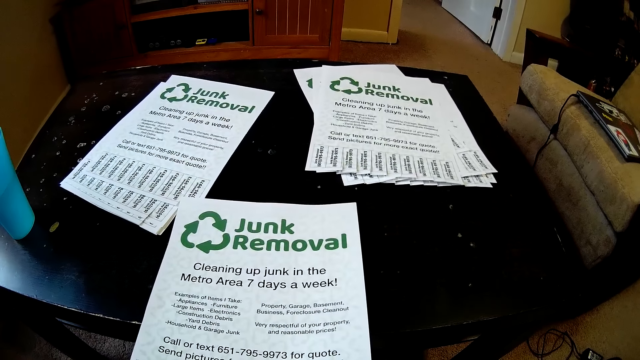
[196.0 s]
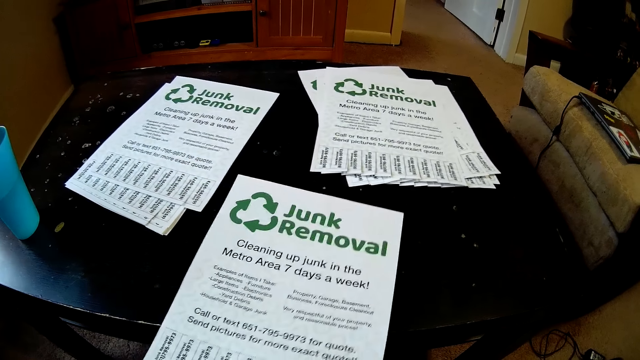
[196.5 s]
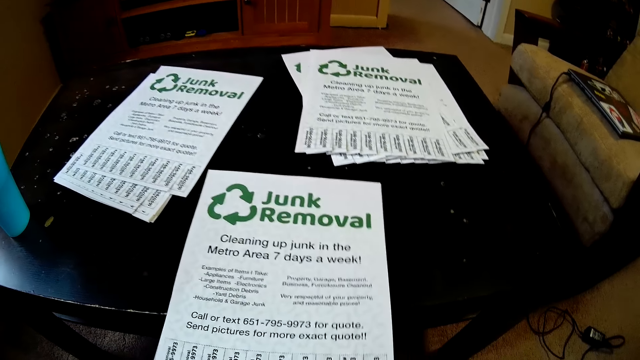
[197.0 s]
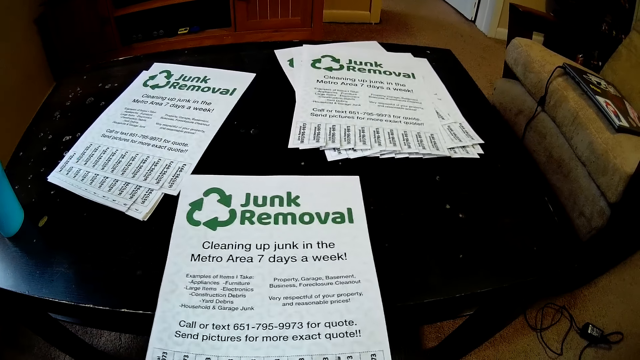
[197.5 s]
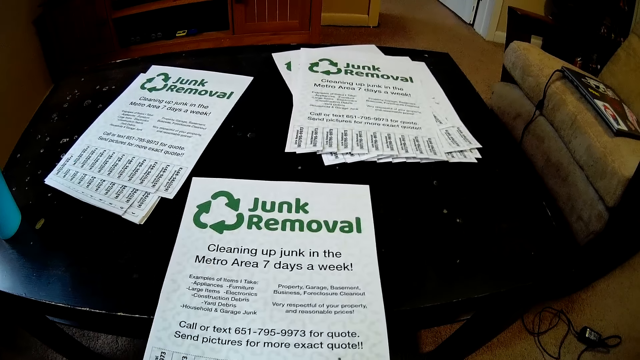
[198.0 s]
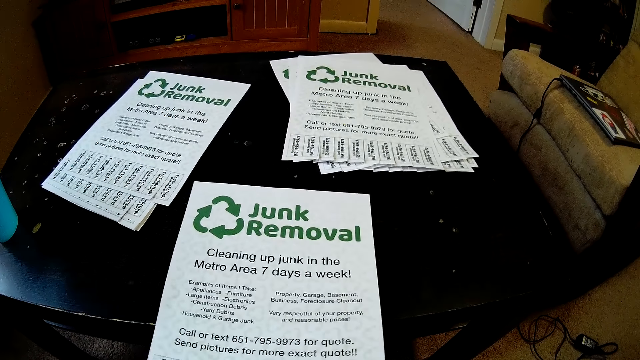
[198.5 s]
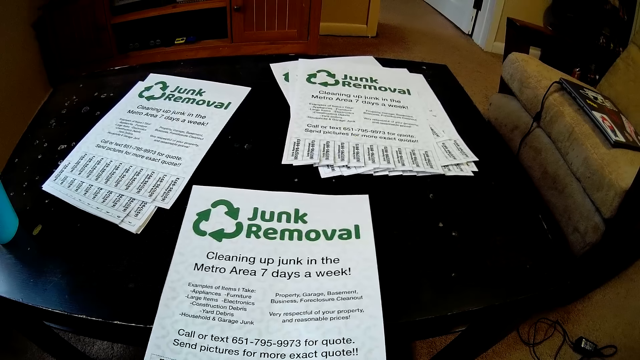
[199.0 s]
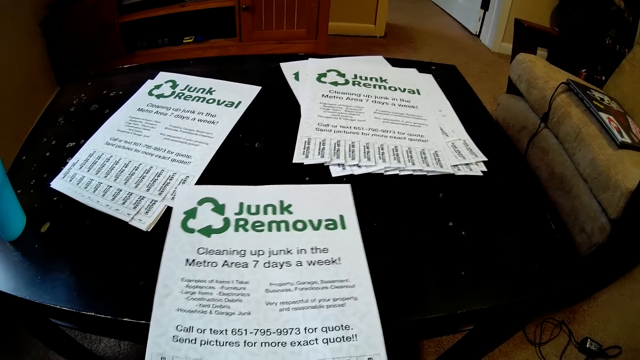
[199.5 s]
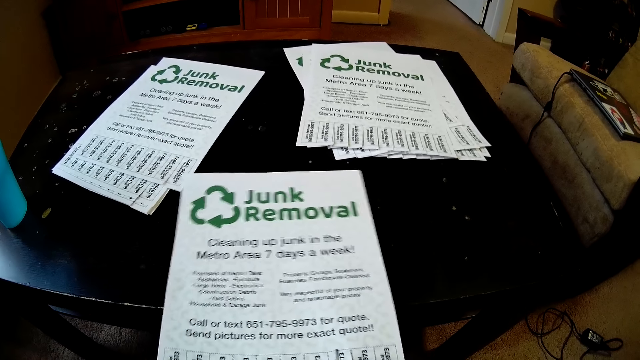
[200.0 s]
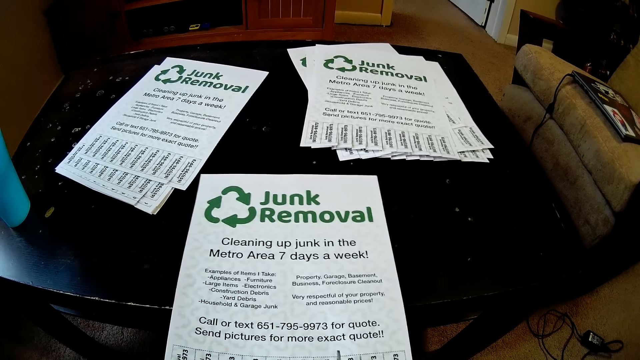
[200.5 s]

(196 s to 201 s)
The camera wearer cuts the paper with a pair of scissors.

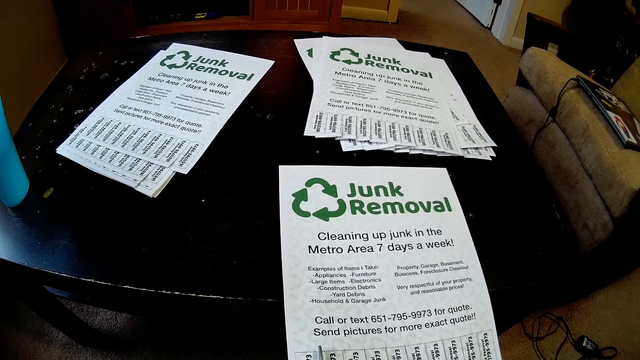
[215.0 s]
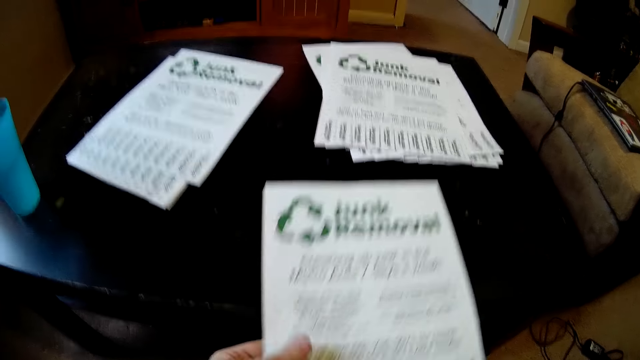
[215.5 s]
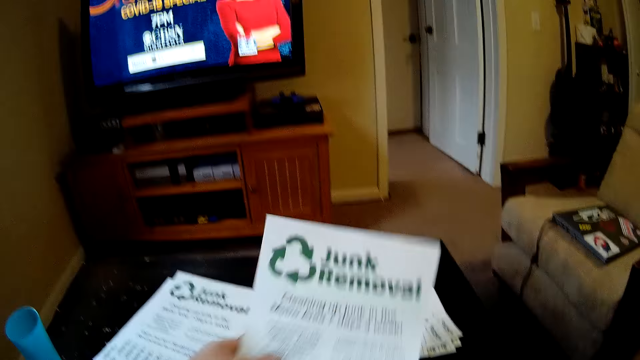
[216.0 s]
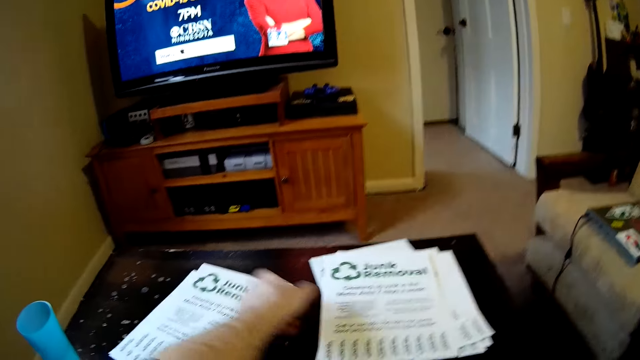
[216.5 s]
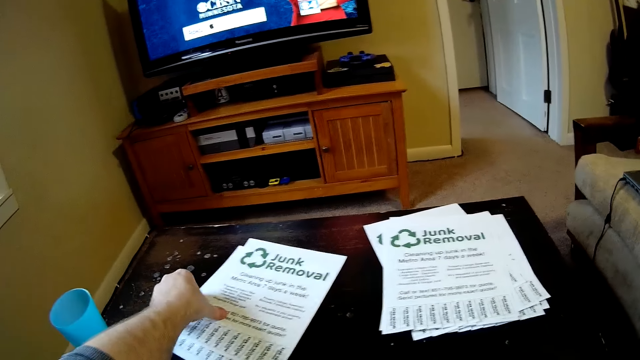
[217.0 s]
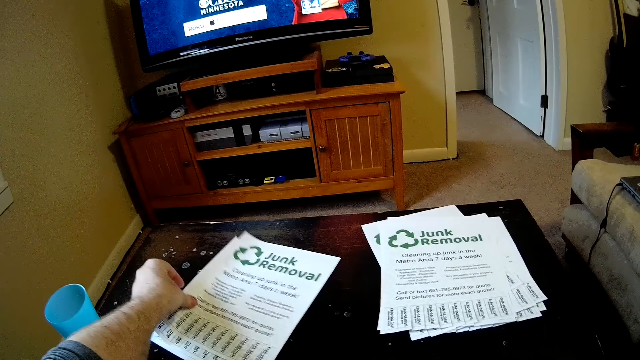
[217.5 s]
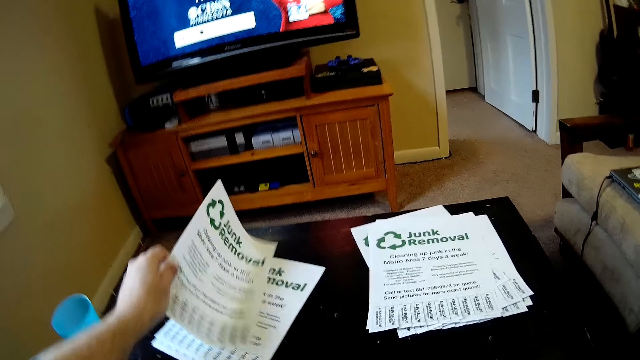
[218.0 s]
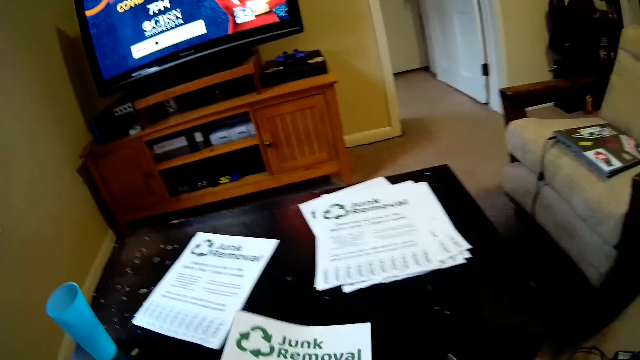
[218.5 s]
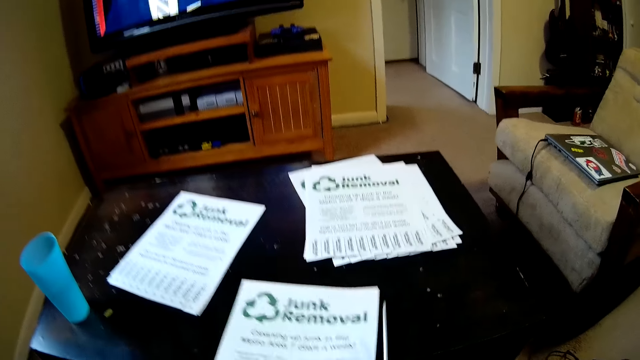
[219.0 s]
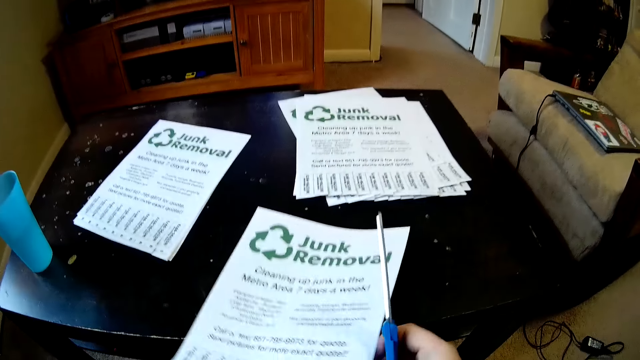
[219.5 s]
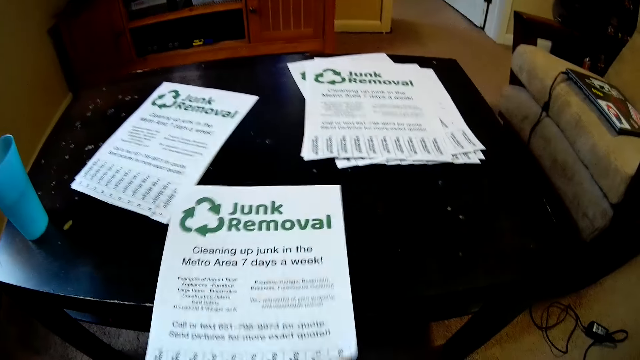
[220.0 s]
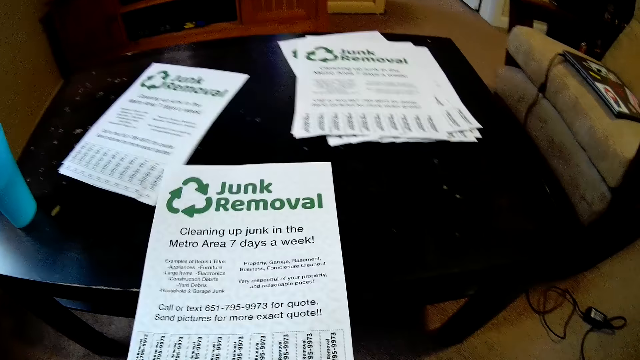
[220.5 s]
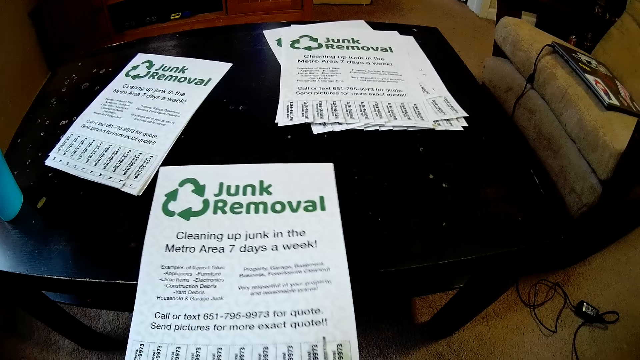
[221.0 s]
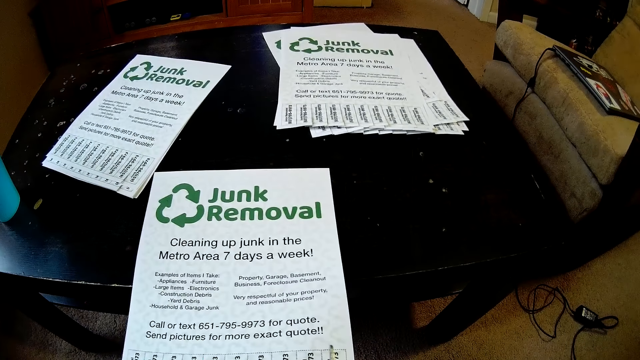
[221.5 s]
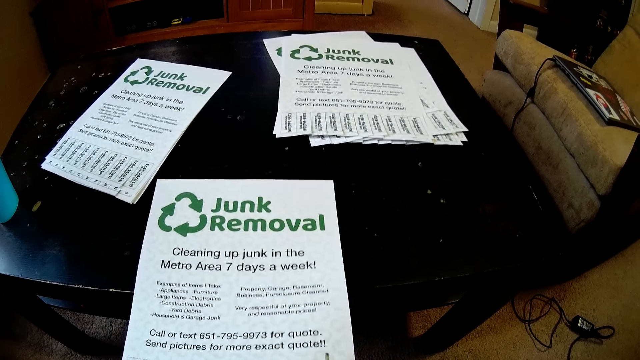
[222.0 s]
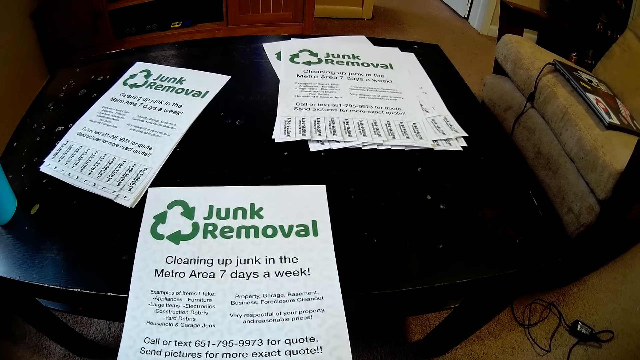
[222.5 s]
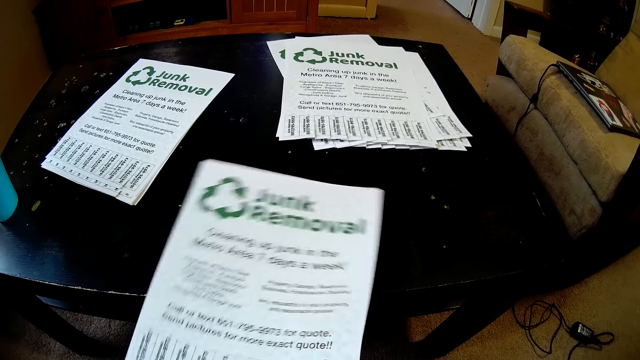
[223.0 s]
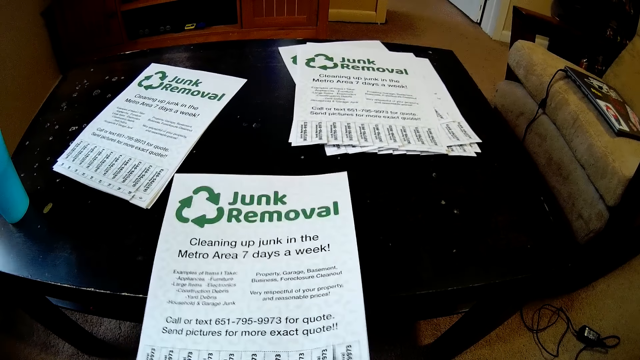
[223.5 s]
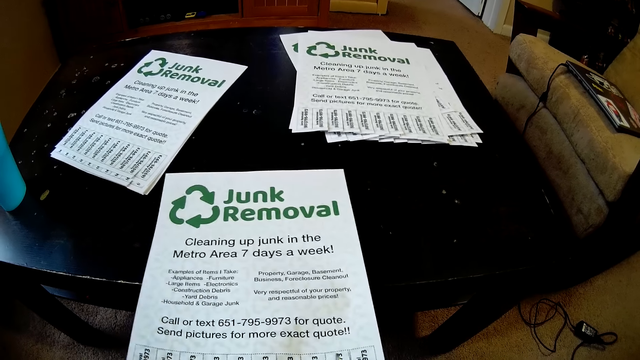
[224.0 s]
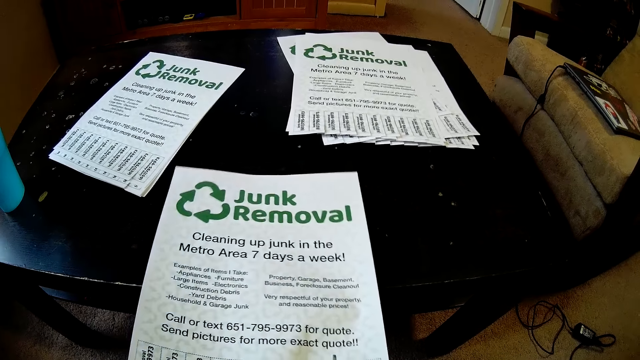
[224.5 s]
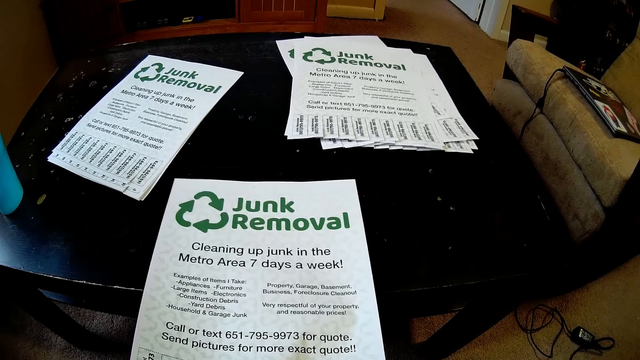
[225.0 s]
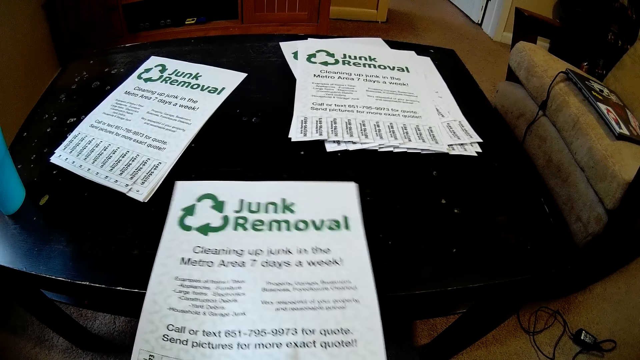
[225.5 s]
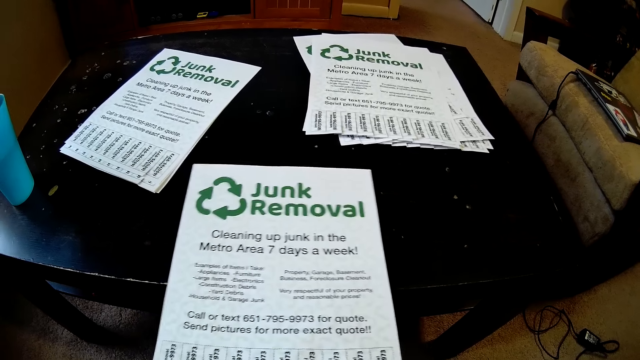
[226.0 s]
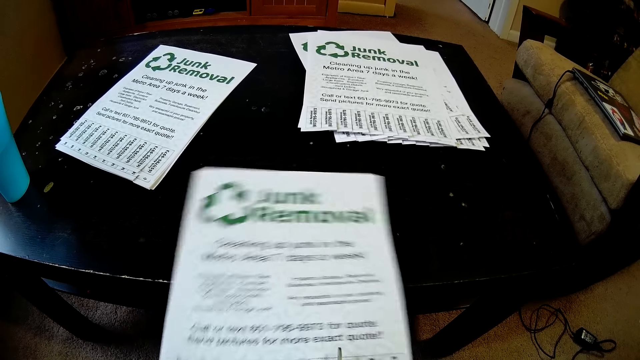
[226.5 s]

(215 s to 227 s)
The camera wearer places the paper on top of another. They pick a paper from the others. They place the paper on the table. They cut the paper with a pair of scissors.

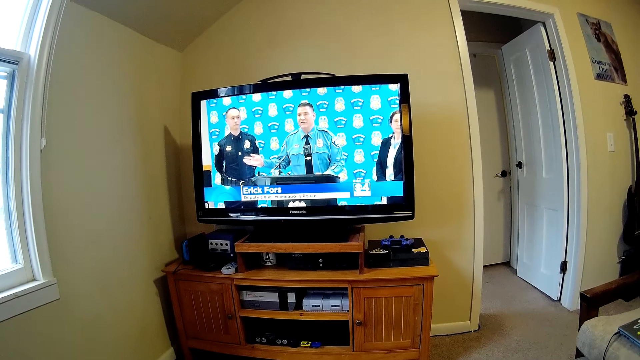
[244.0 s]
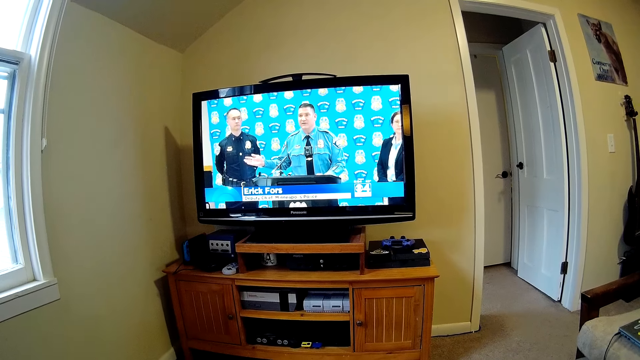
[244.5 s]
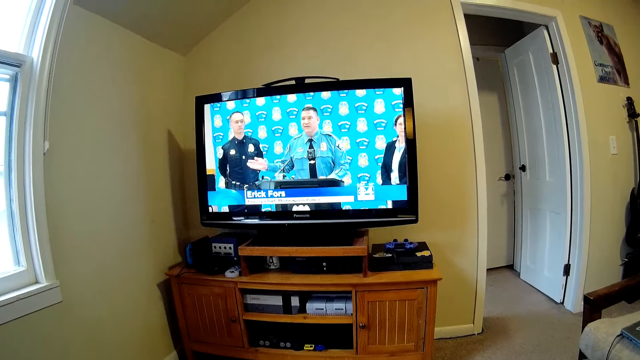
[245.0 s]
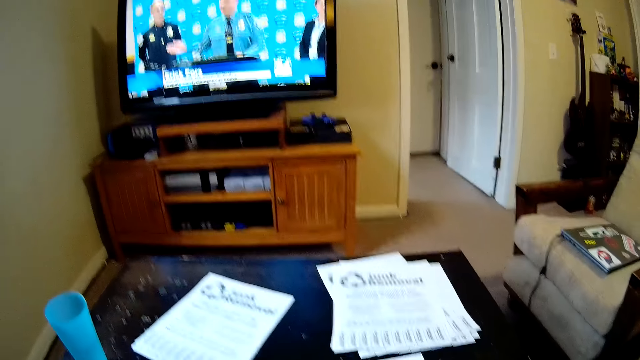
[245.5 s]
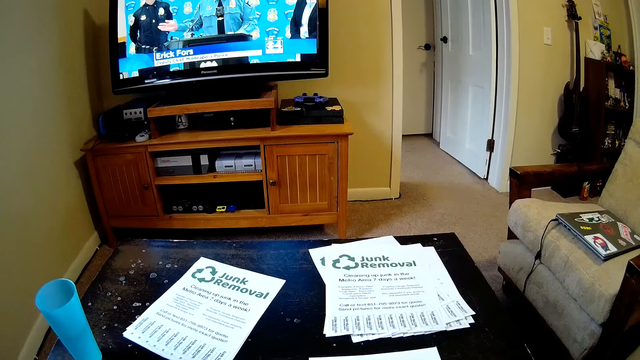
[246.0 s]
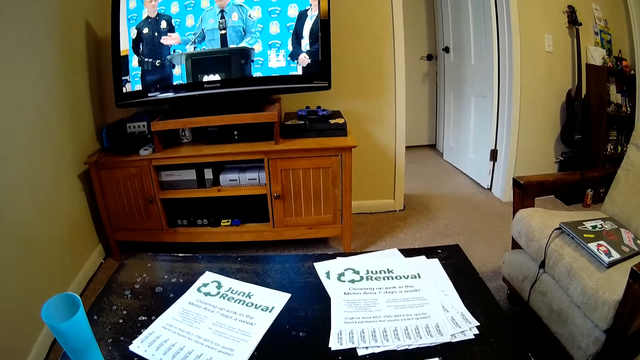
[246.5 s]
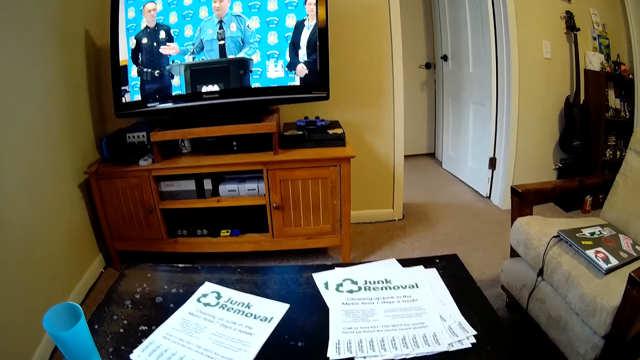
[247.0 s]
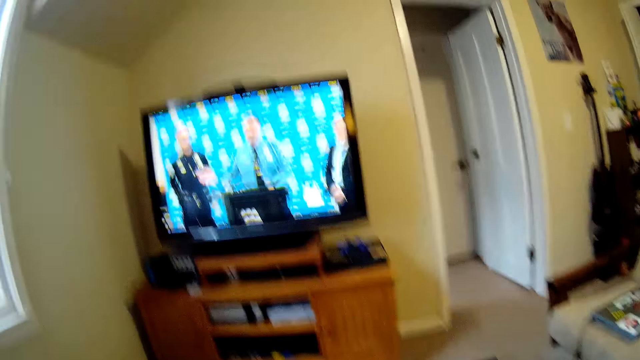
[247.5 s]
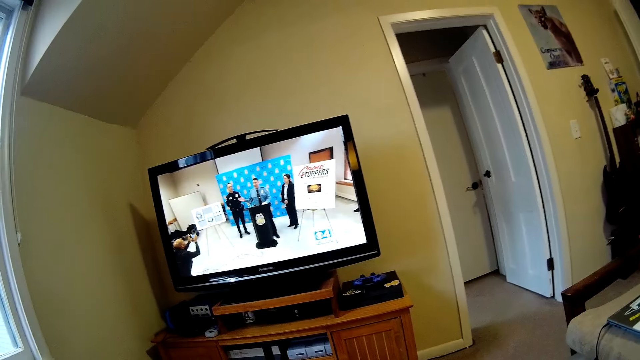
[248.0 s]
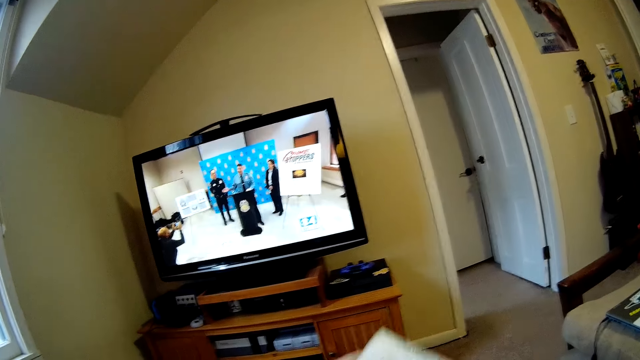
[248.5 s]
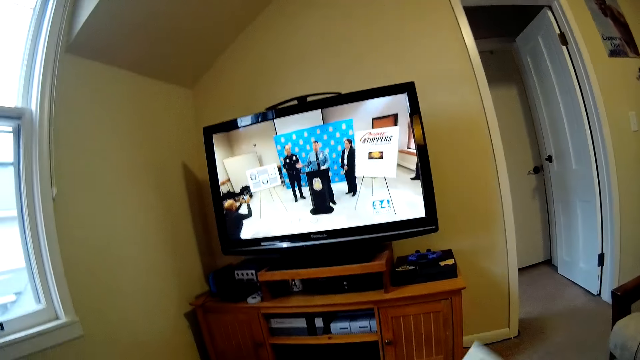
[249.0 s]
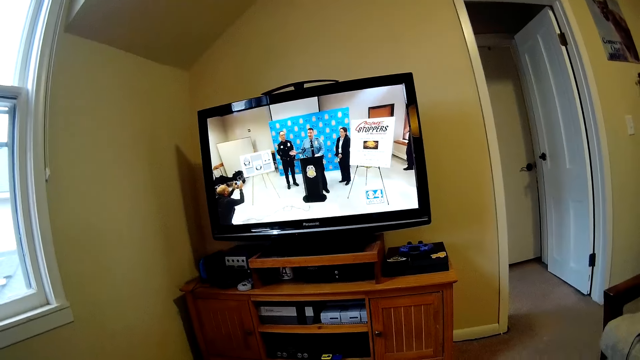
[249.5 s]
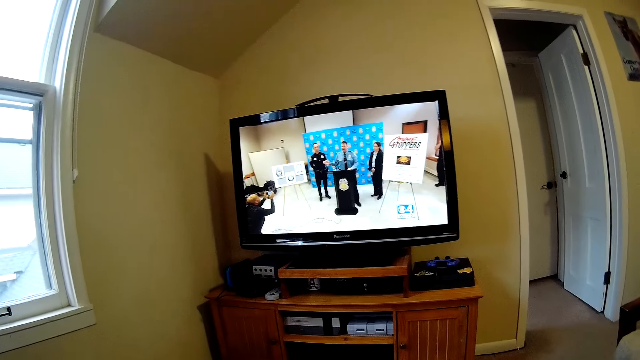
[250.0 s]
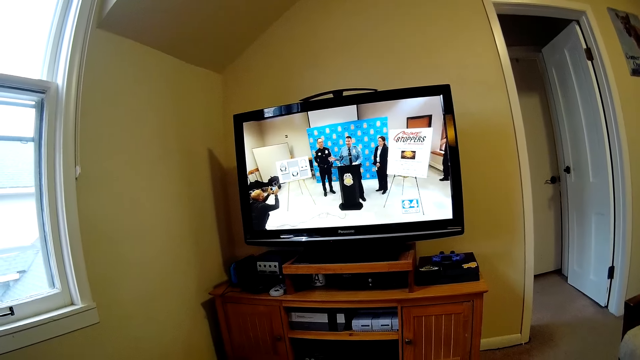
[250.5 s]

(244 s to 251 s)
The camera wearer cuts the paper with a pair of scissors. They look at the television. They place the paper on top of another. They look at the television.
